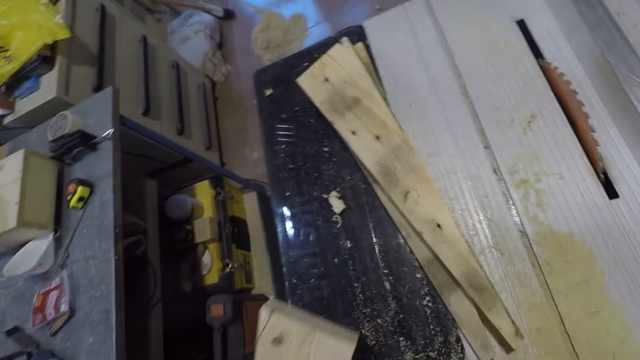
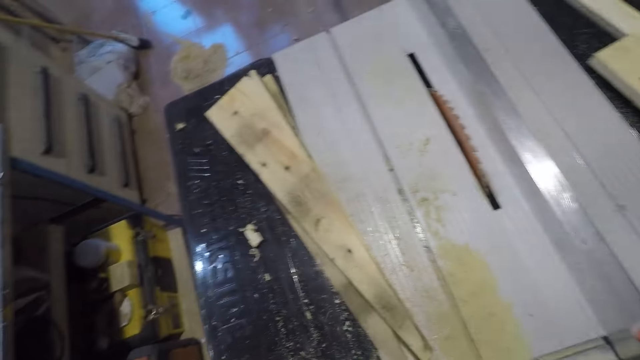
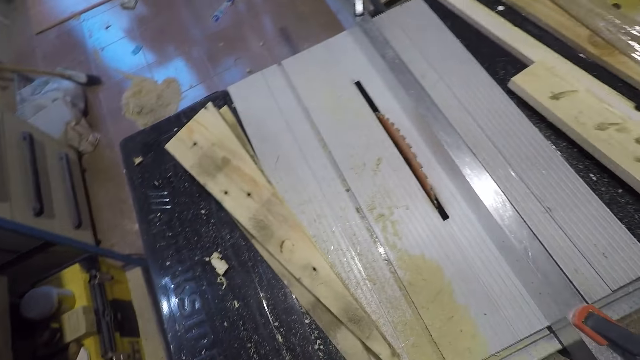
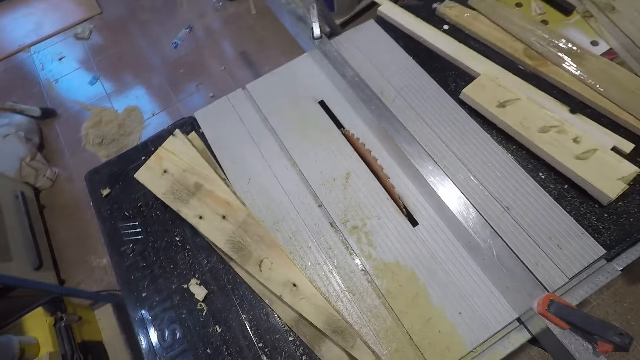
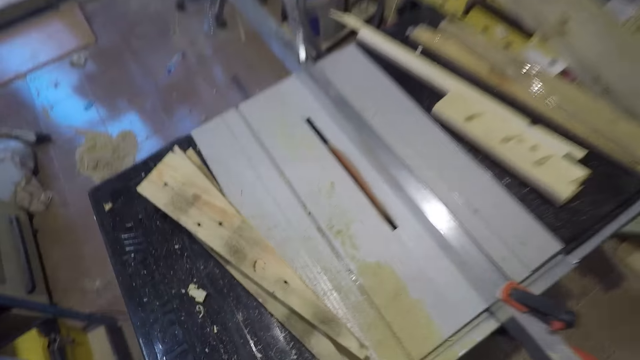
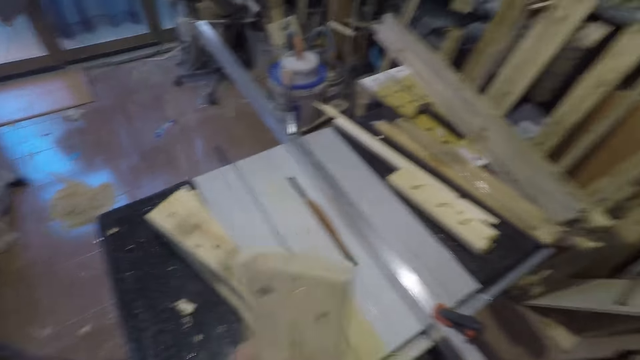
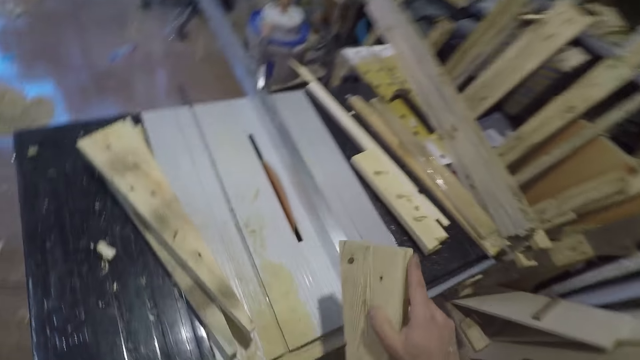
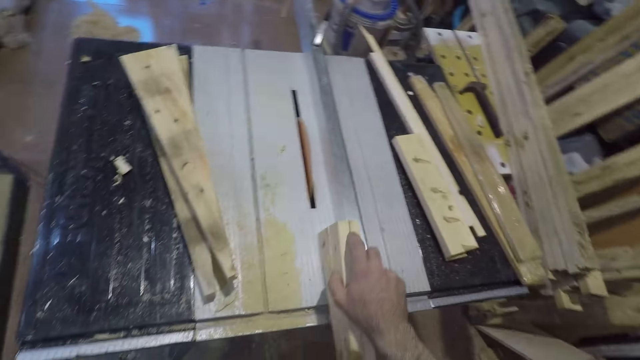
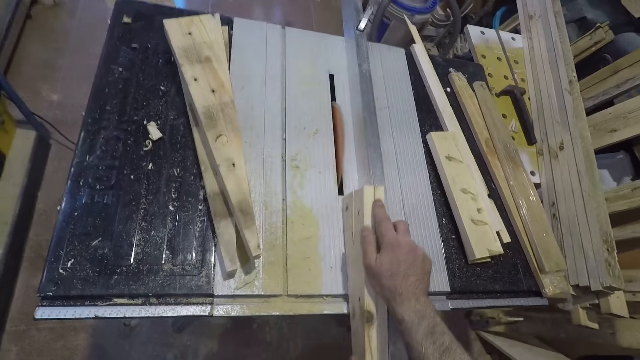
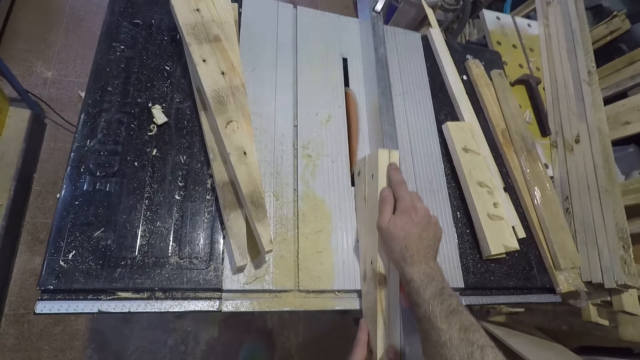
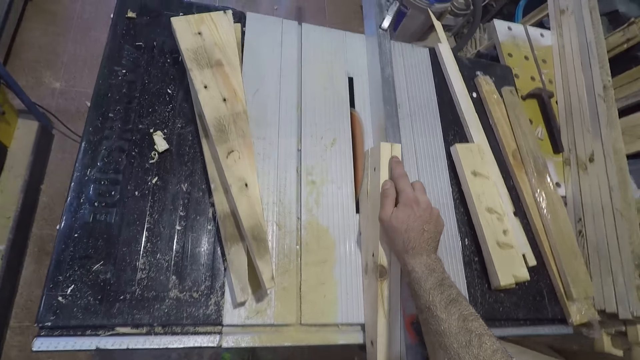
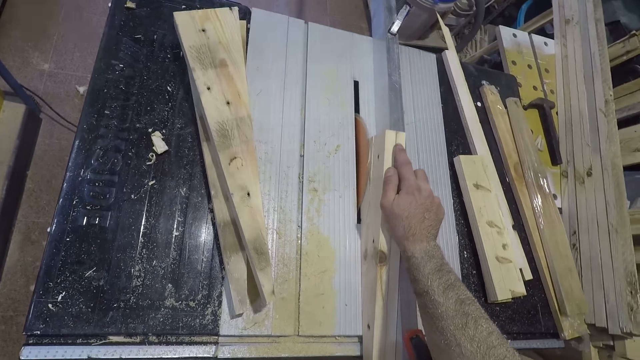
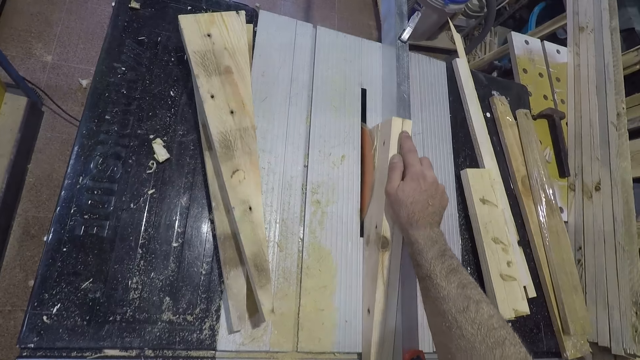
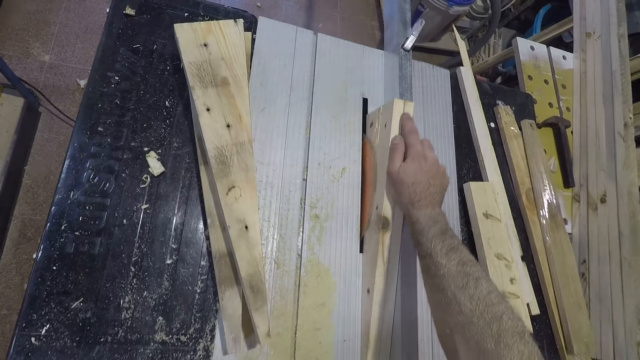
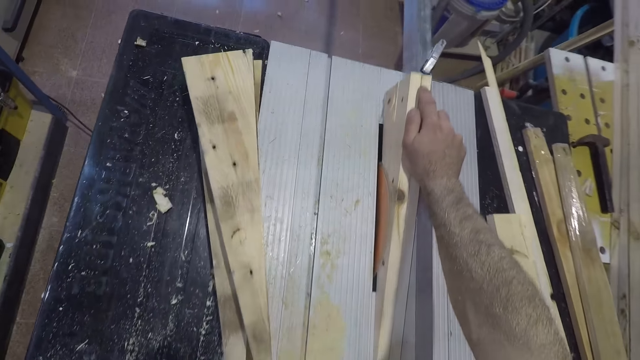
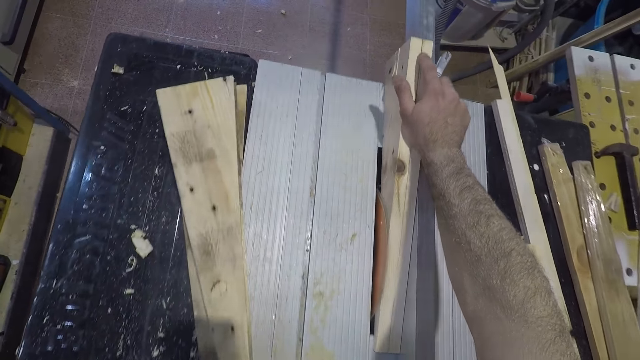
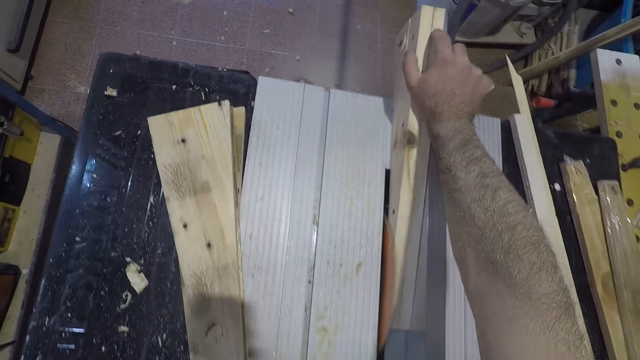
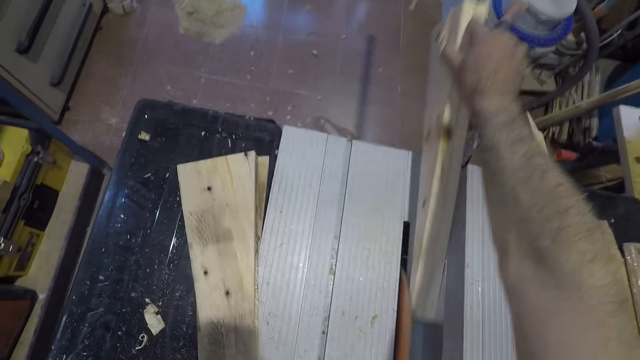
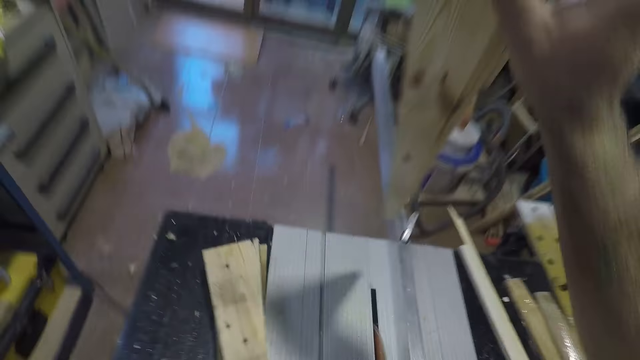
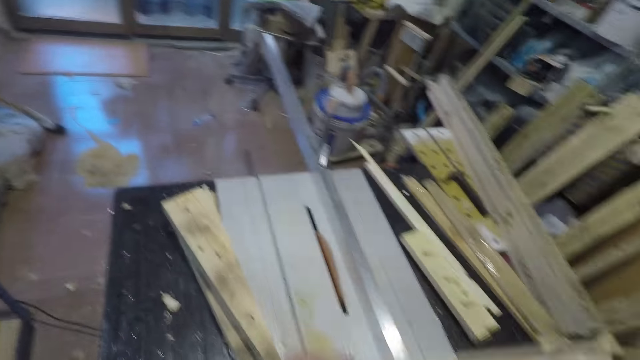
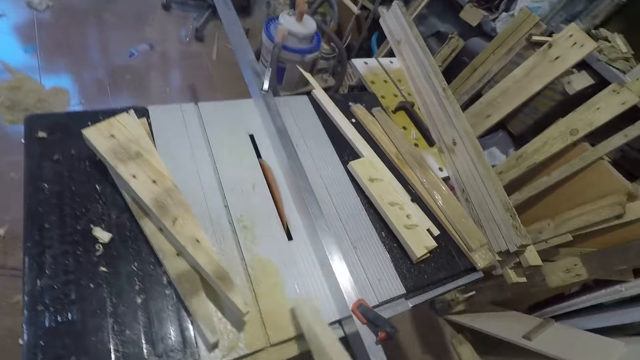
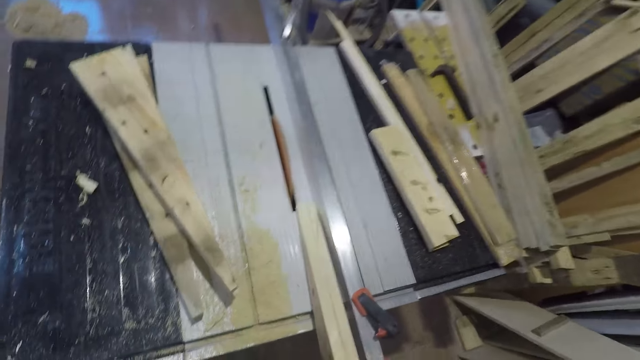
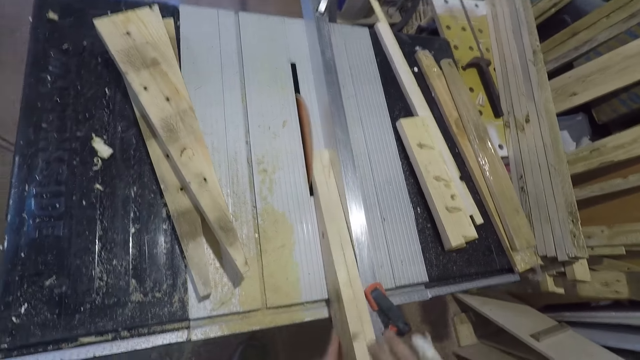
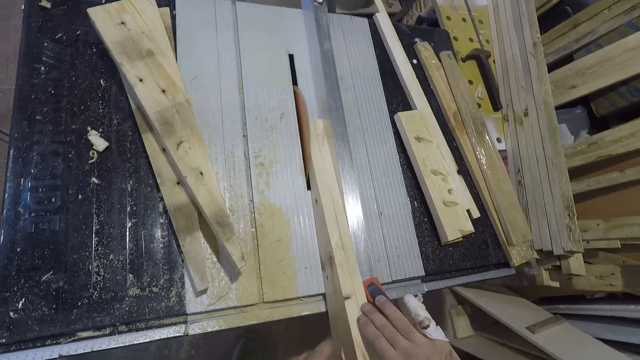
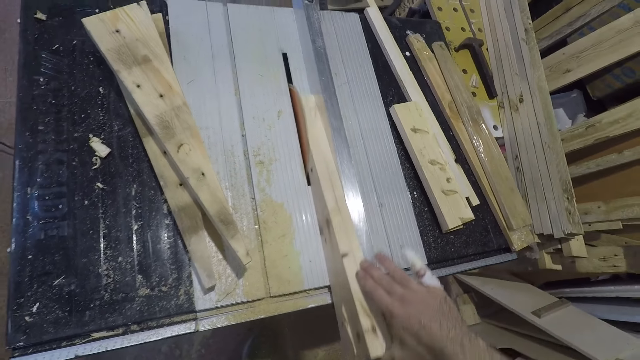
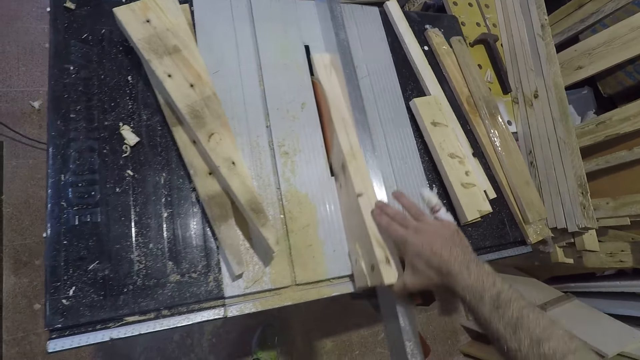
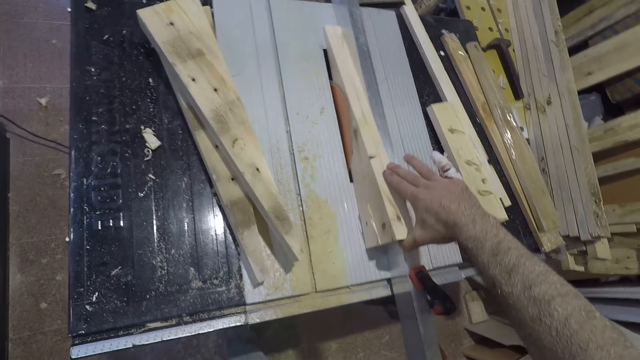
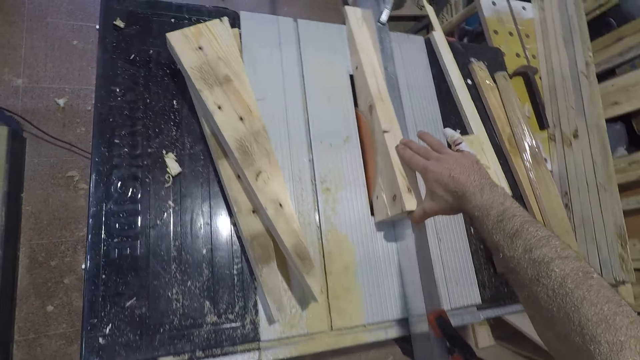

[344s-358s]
The camera wearer places the pressure treated wood on top of the table saw. They slide the pressure treated wood between the saw and fence. They lift the pressure treated wood off the table saw. They place the pressure treated wood on top of the table saw. They slide the pressure treated wood between the saw and fence.

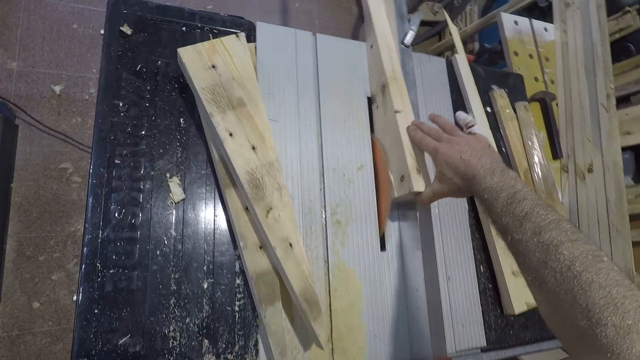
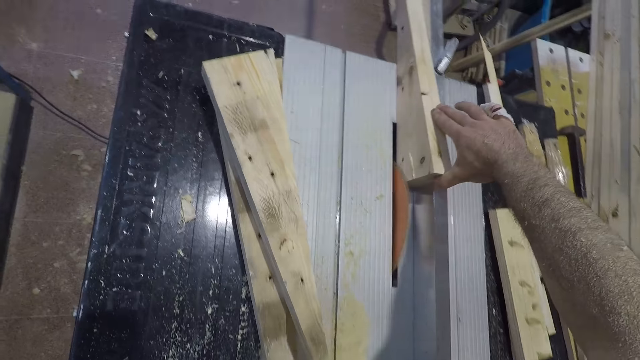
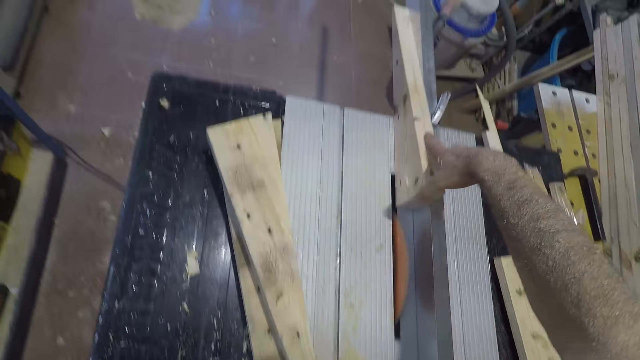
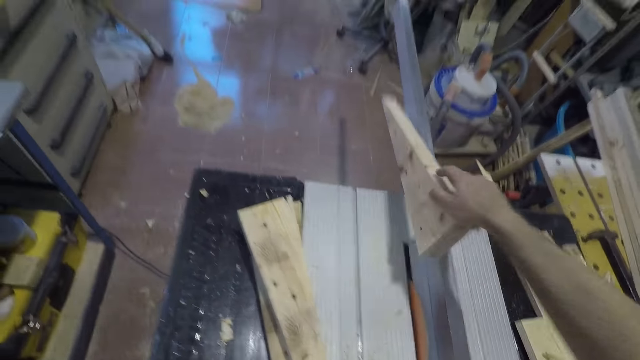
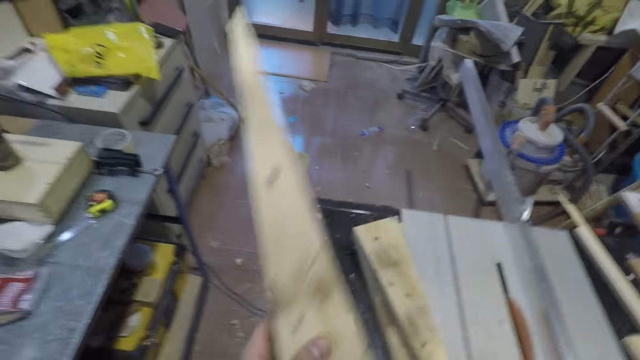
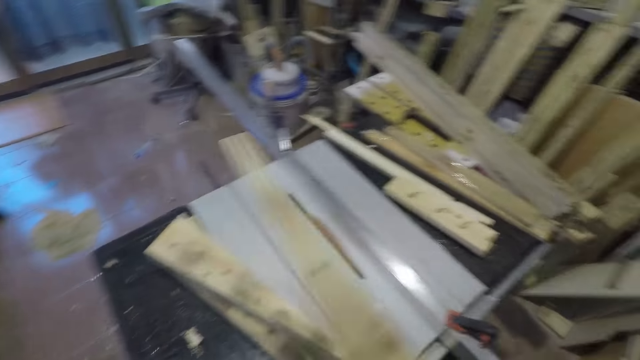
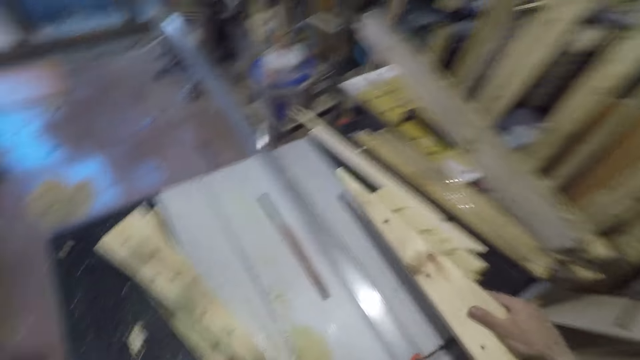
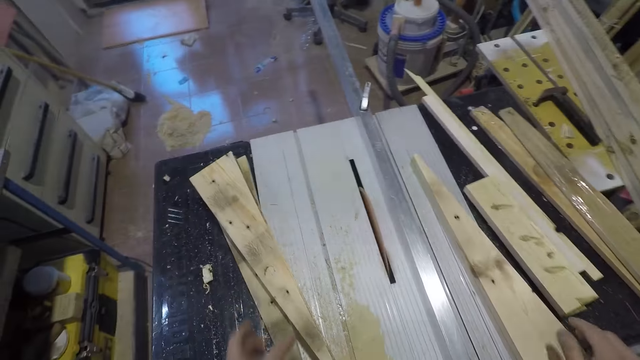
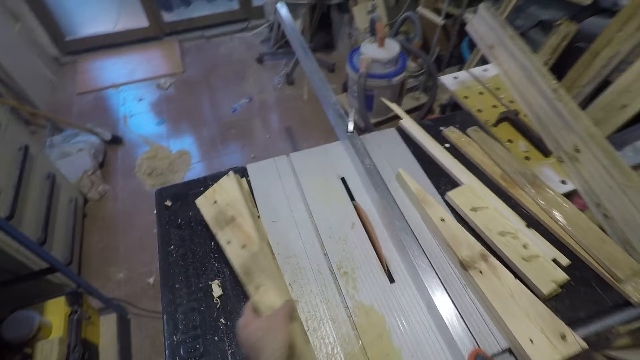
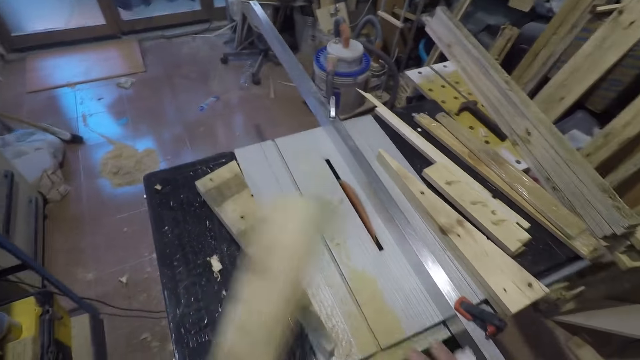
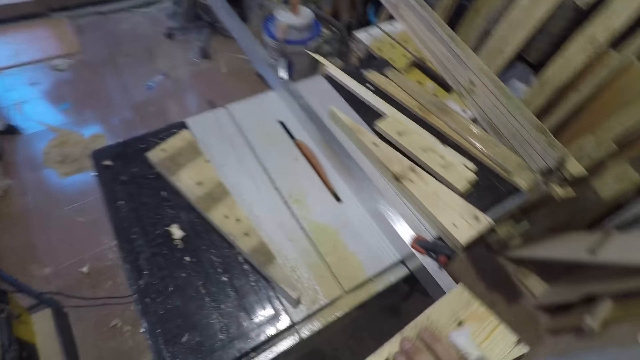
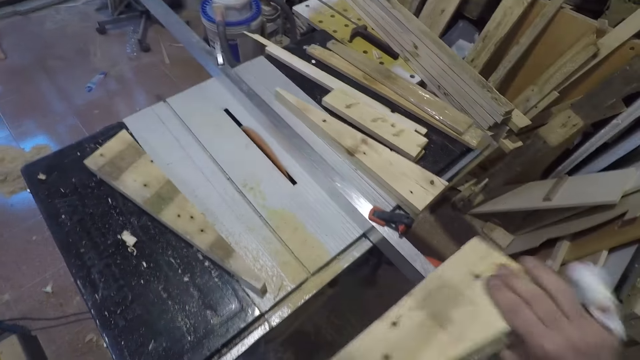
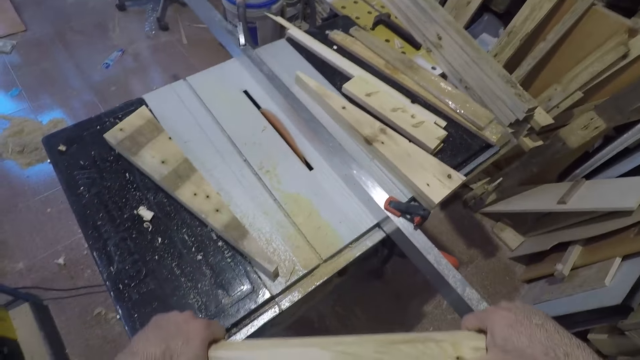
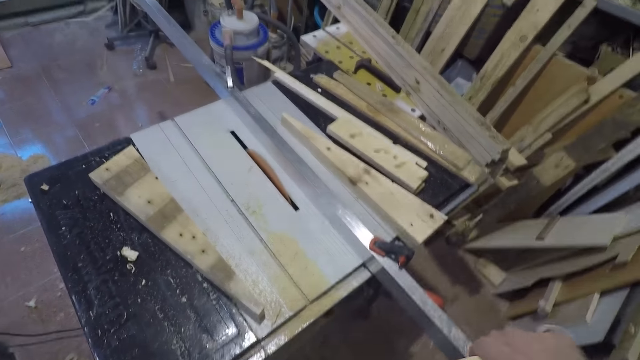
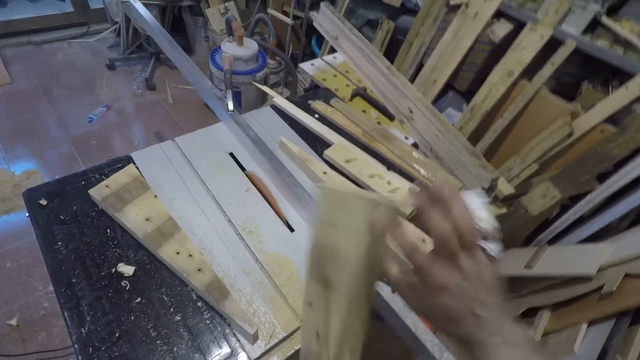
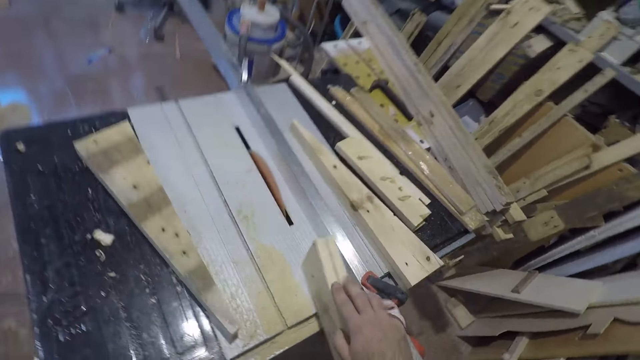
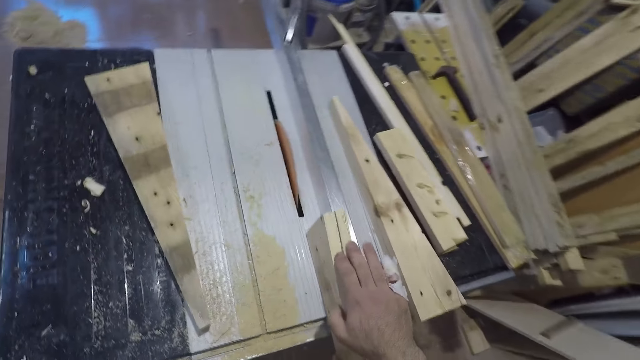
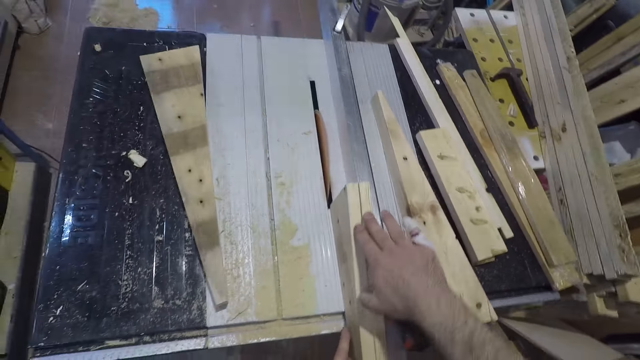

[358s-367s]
The camera wearer lifts the pressure treated wood off the table saw. He places the pressure treated wood on top of the table saw extension with his right hand. He takes another pressure treated wood on the table extension with his left hand. He places the pressure treated wood on top of the table saw. He slides the piece of wood across the surface of a grinding machine attached to the table.
